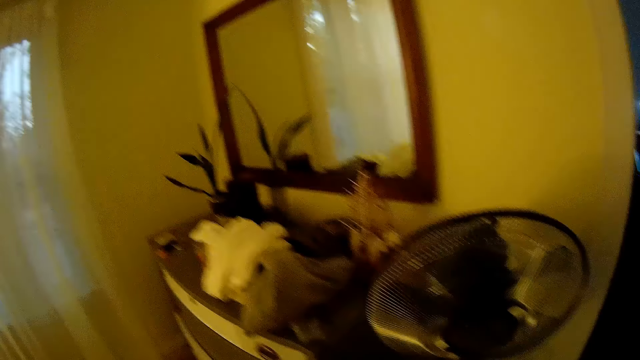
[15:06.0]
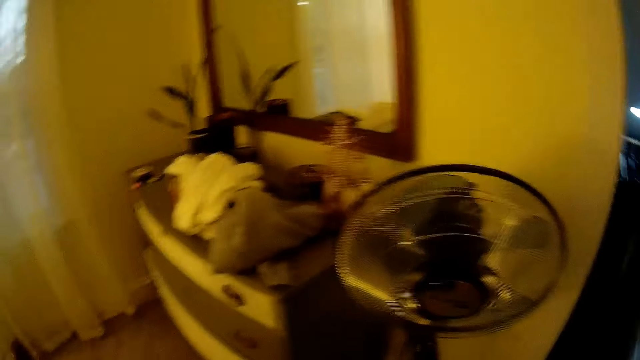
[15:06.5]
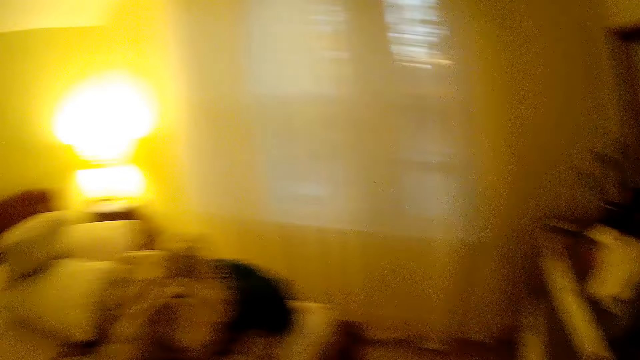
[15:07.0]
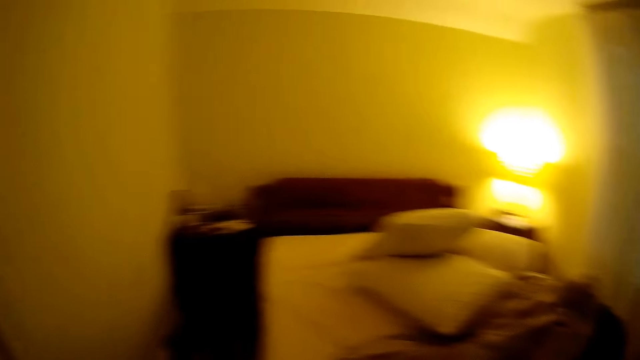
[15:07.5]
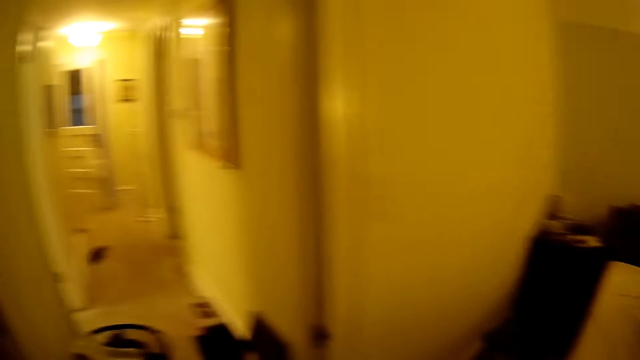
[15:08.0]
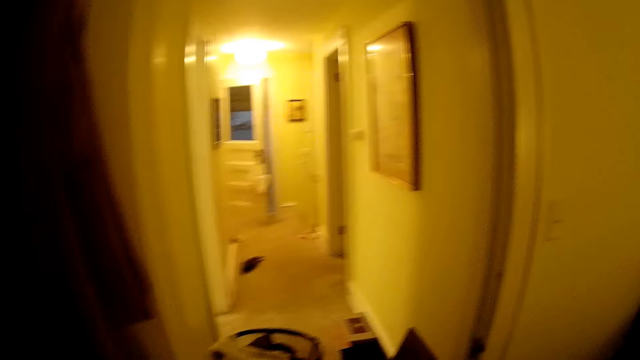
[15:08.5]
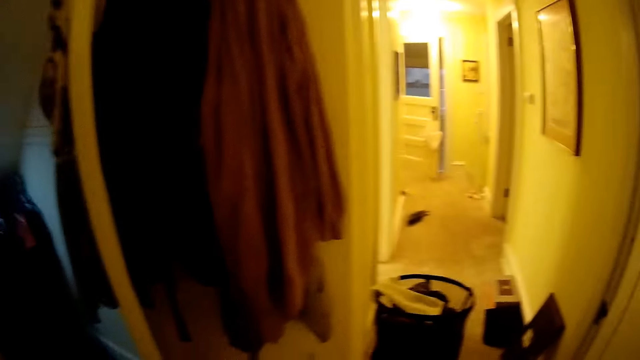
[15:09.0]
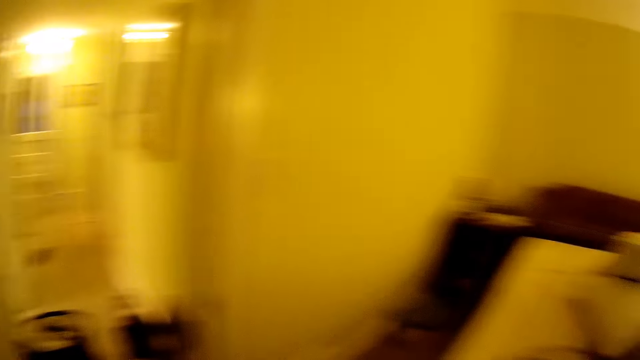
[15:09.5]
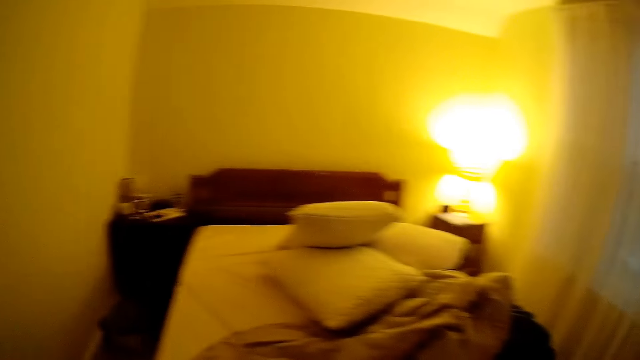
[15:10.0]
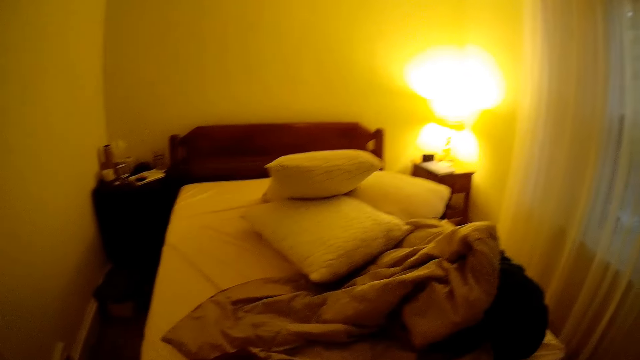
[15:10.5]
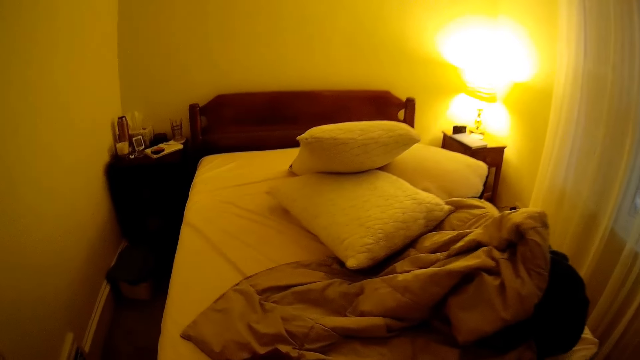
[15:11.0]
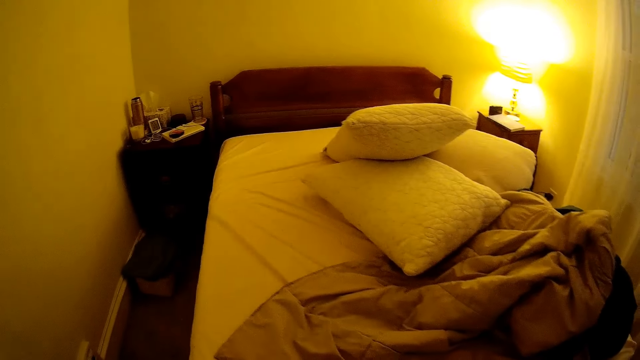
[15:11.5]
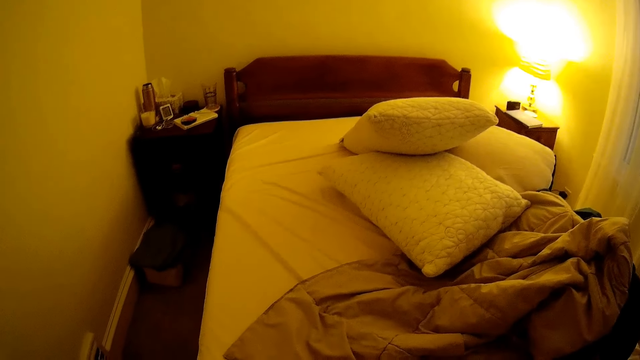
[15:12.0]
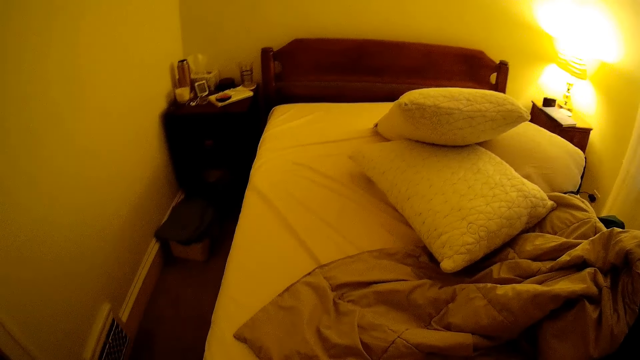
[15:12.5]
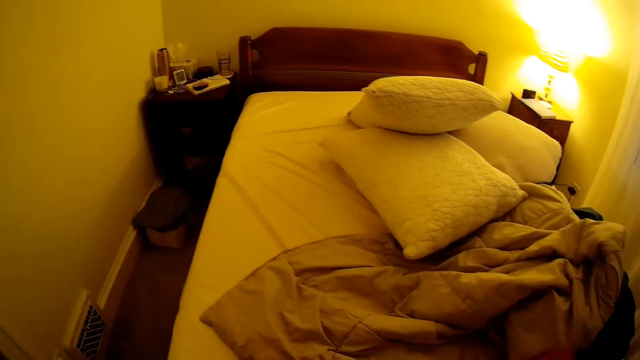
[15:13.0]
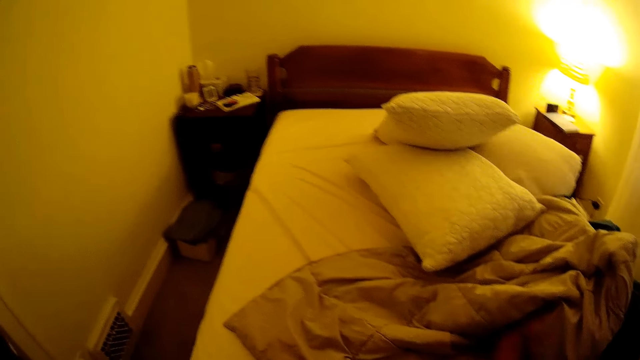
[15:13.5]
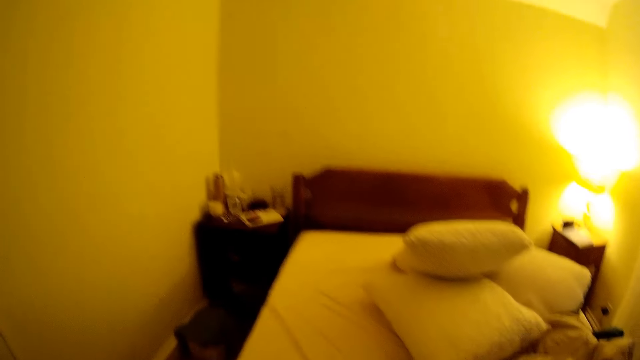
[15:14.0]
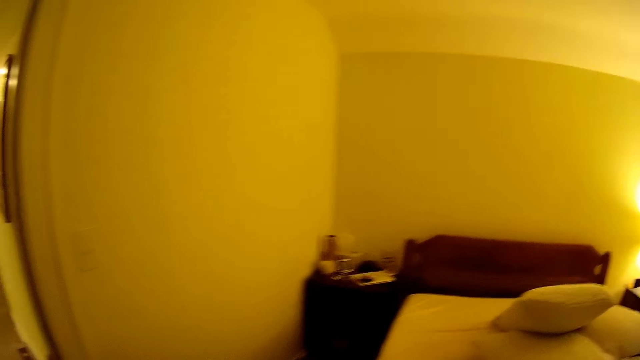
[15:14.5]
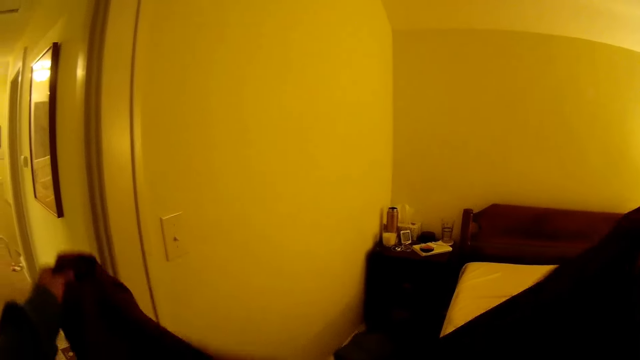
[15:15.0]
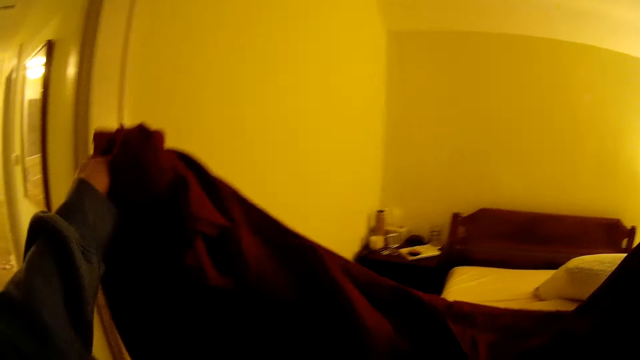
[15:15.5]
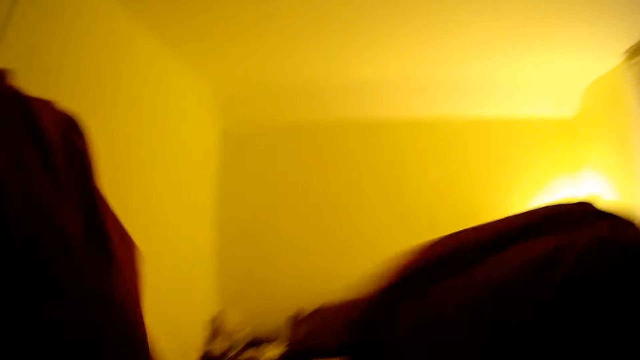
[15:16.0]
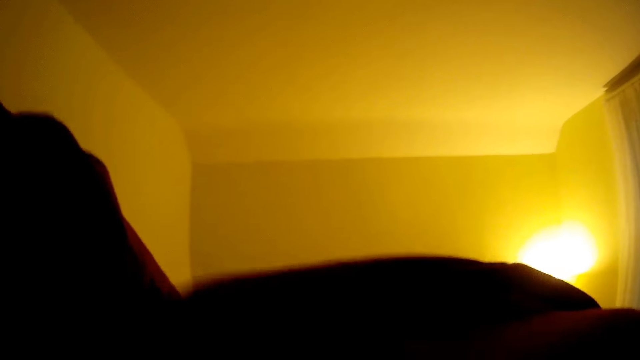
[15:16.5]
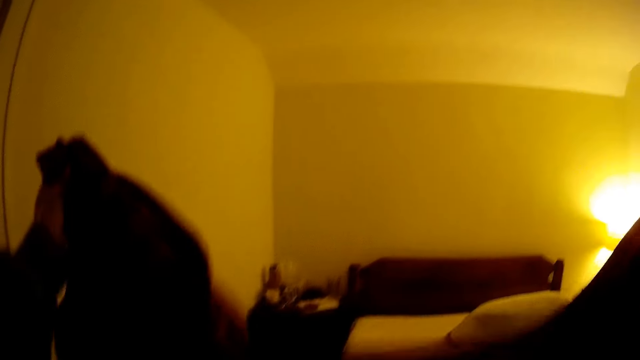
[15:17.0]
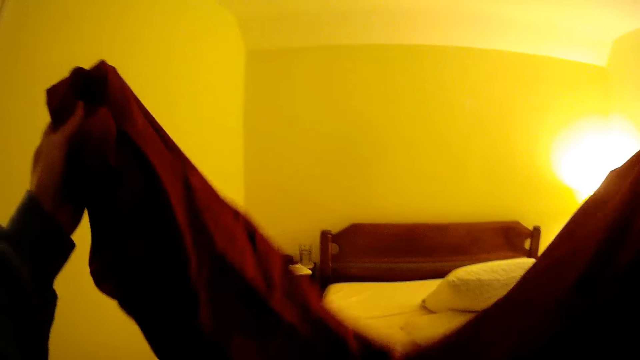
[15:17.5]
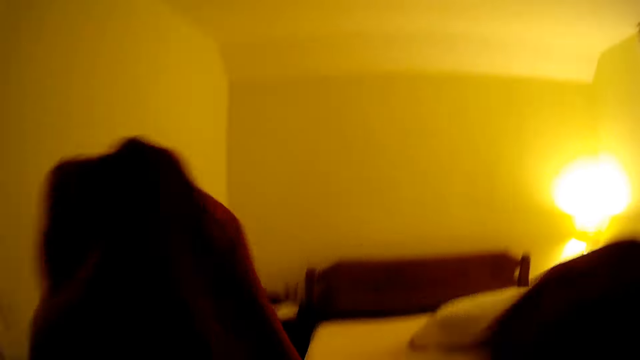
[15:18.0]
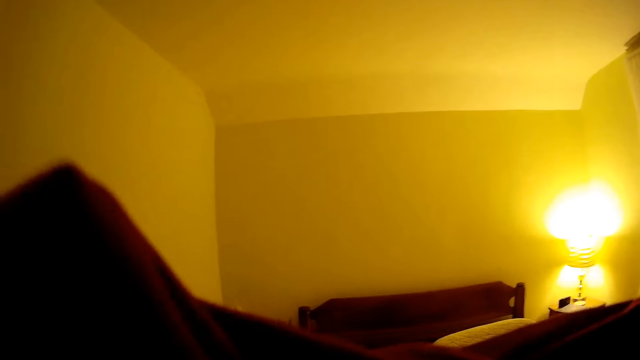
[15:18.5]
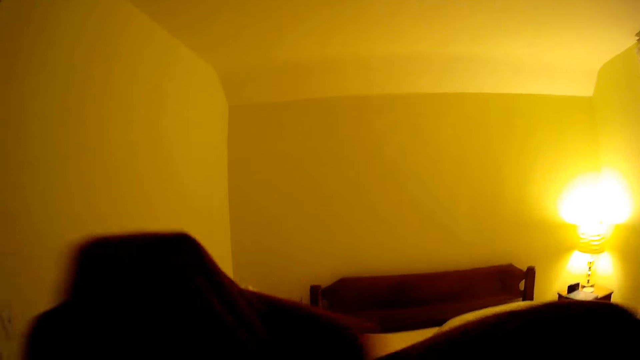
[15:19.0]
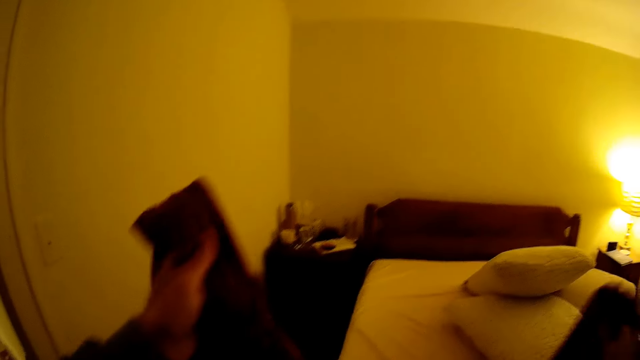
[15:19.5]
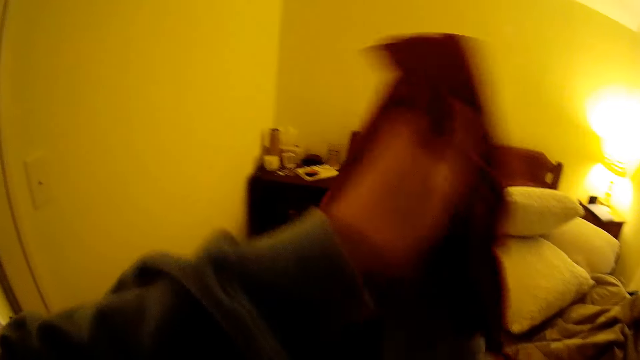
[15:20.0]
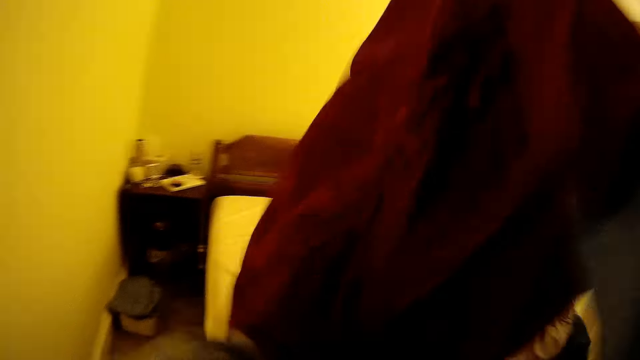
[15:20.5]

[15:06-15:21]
The camera wearer holds a cloth with both hands. They lift the bed sheet.

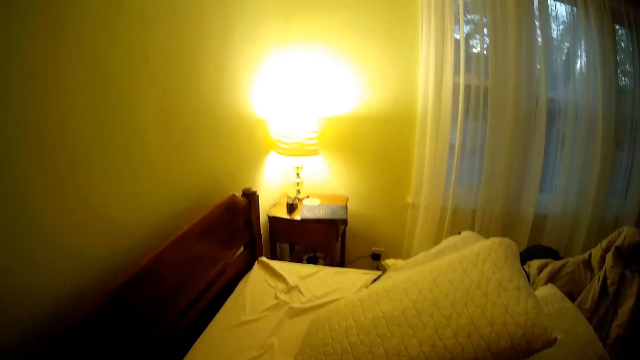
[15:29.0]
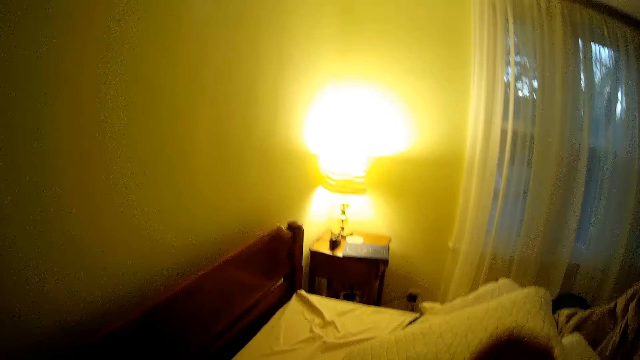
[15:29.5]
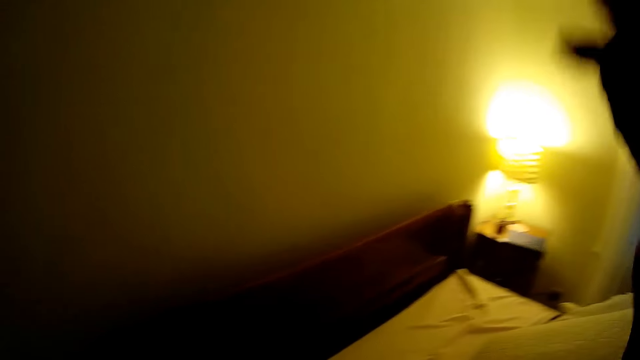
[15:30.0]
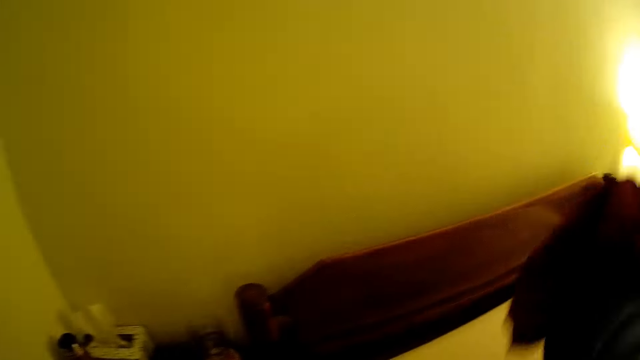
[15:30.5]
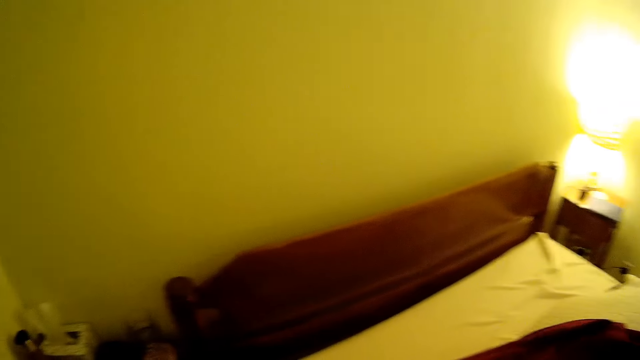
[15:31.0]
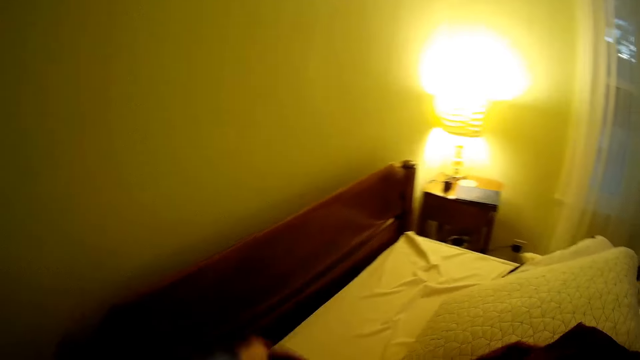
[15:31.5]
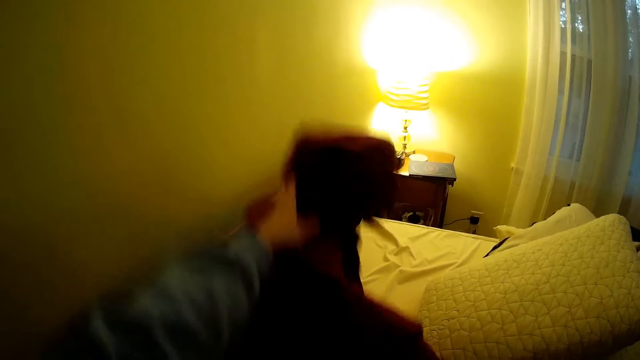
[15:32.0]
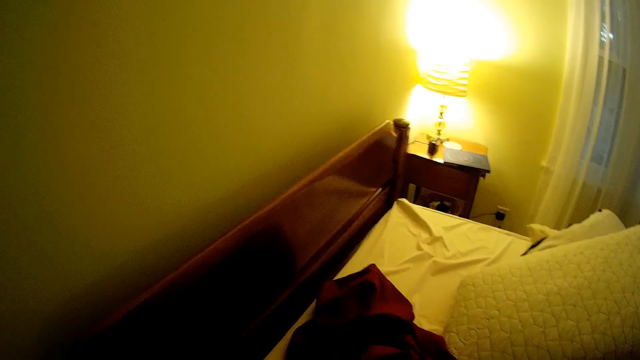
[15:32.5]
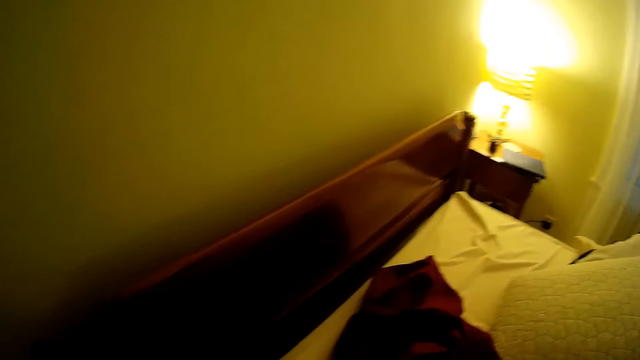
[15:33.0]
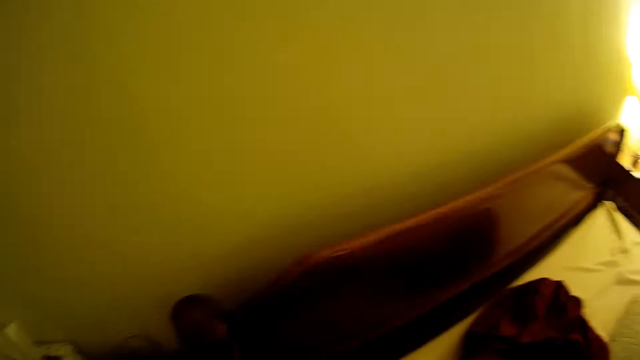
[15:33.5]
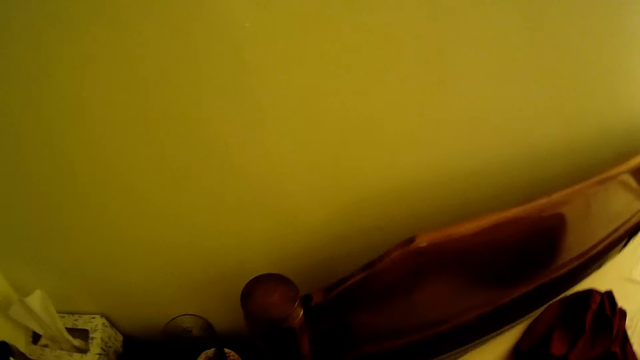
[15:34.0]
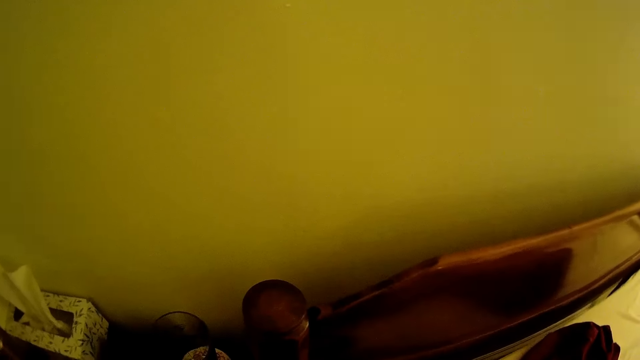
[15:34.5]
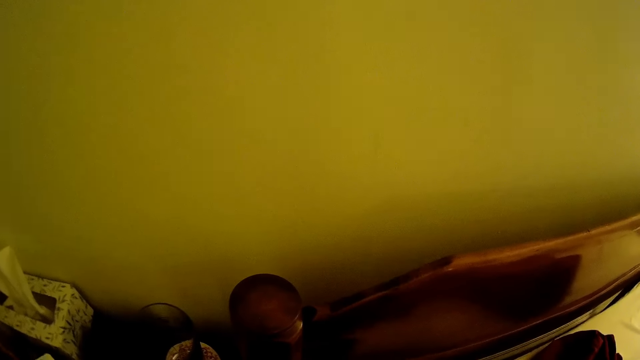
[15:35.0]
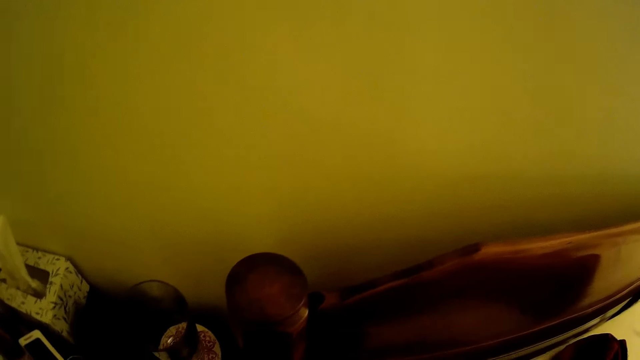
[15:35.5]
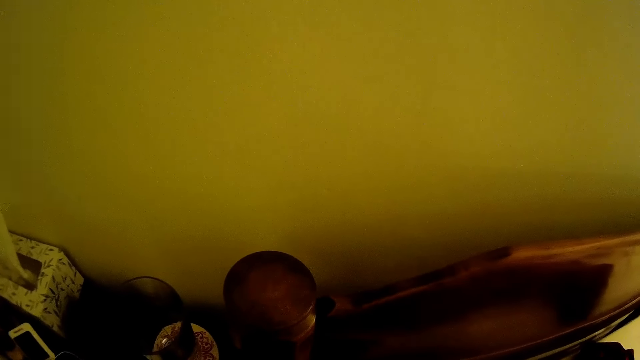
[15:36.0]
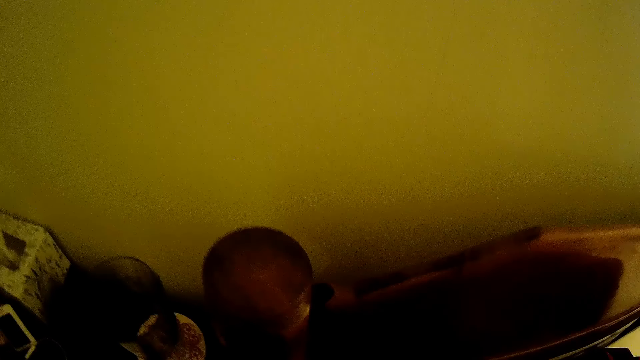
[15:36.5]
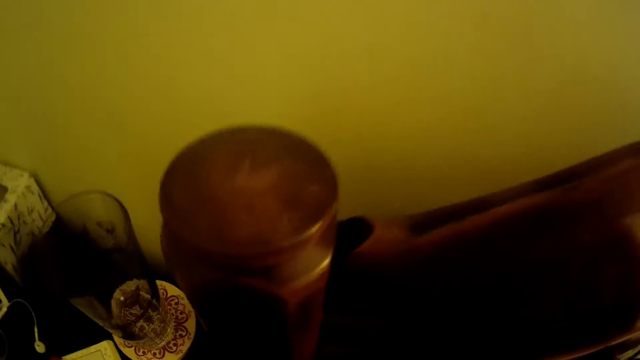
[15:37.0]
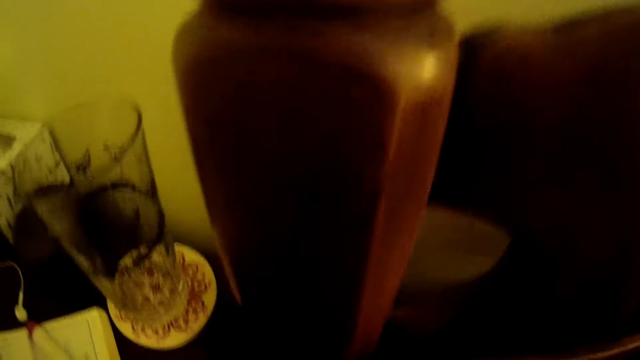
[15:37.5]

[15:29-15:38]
The camera wearer puts the bed sheet on the bed. They spread the cloth on the bed.
